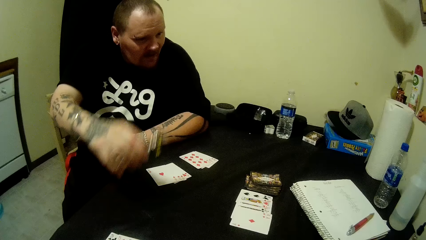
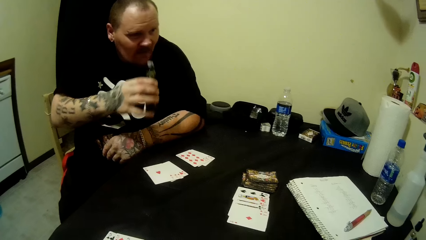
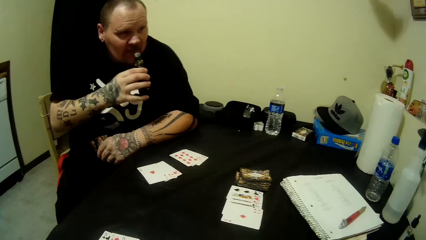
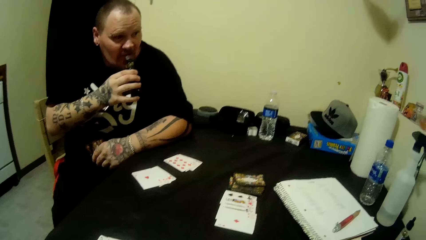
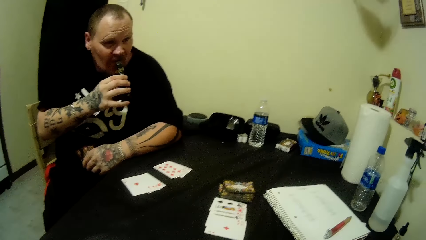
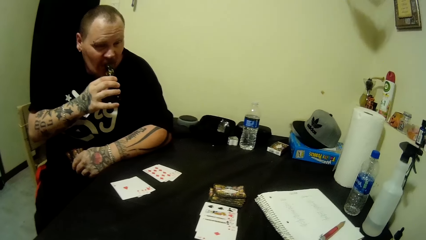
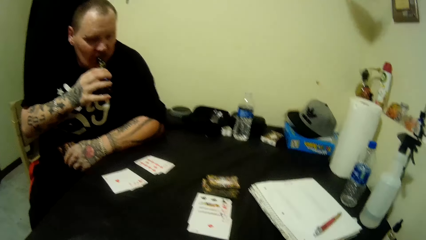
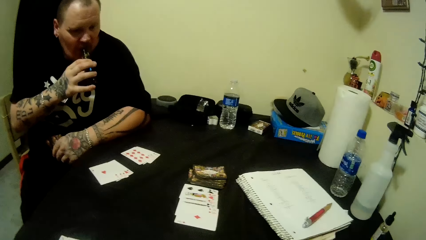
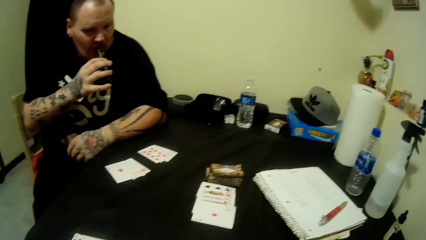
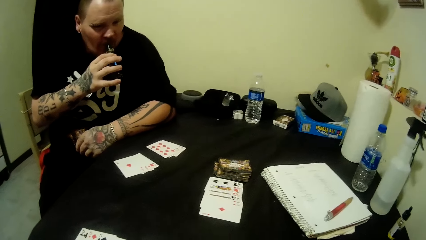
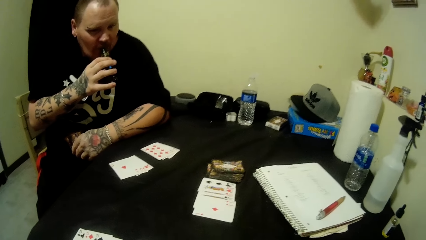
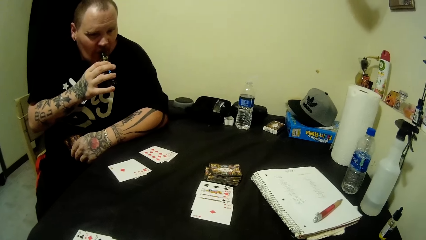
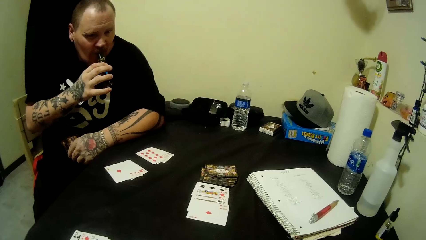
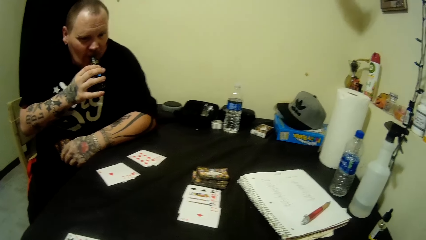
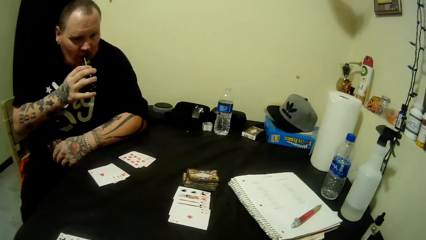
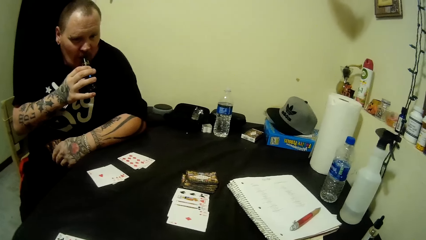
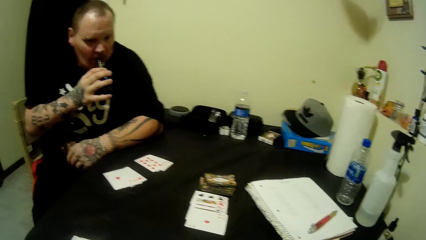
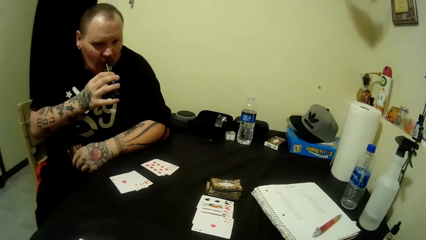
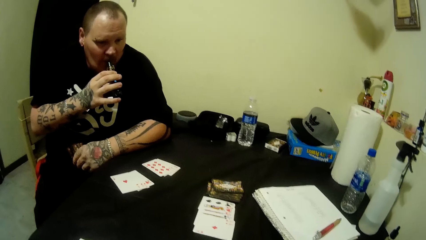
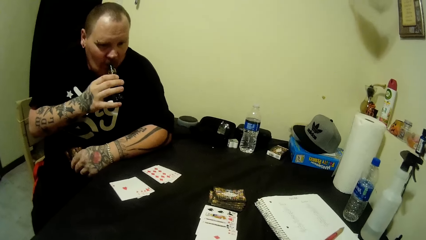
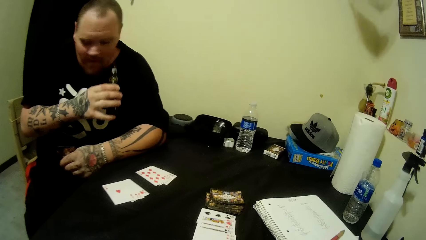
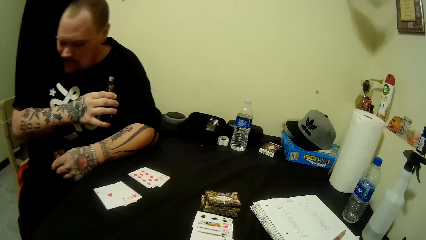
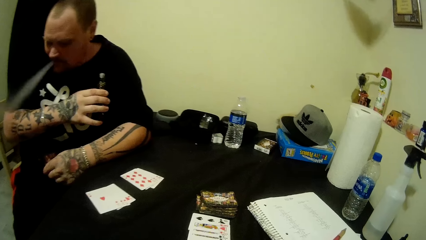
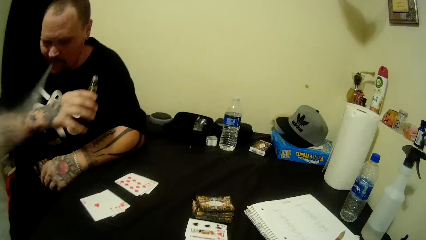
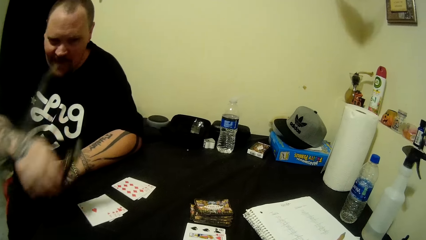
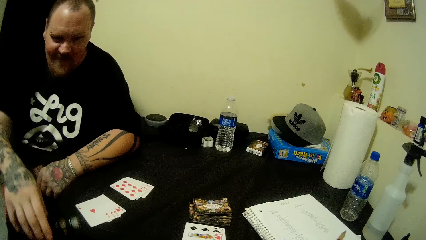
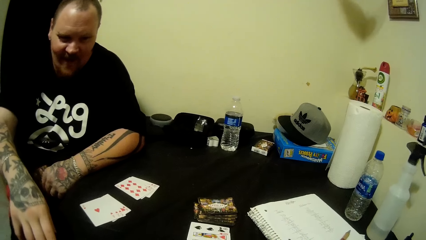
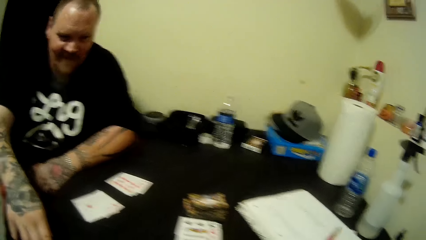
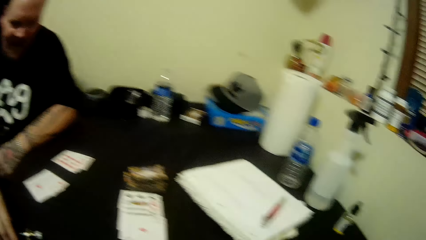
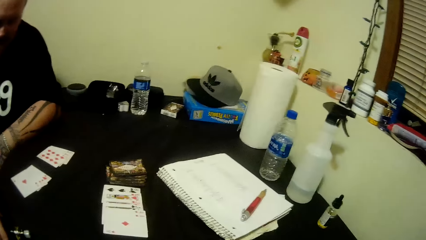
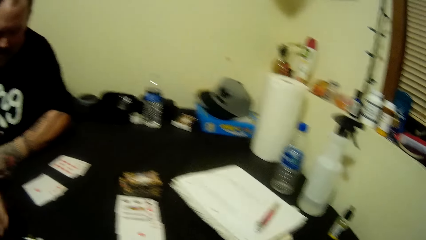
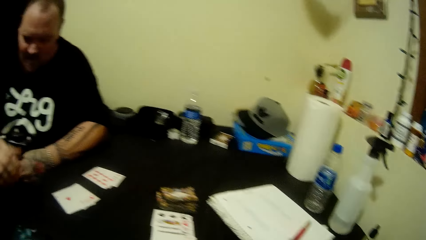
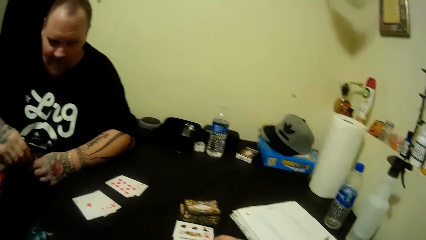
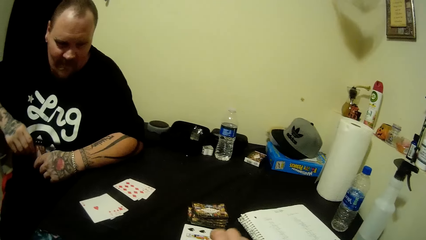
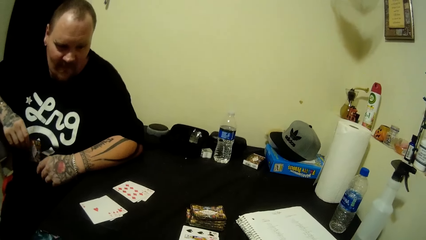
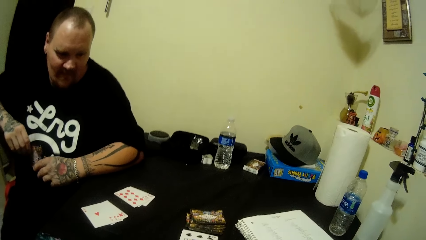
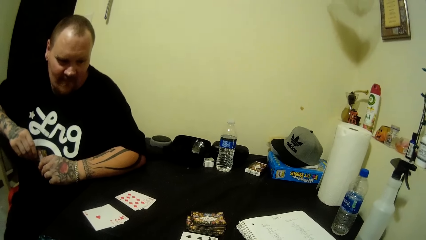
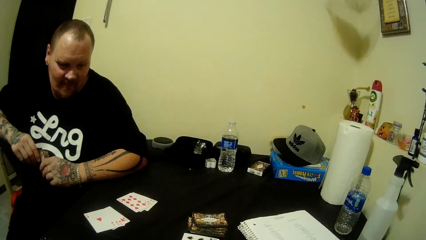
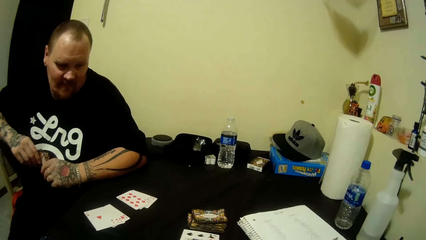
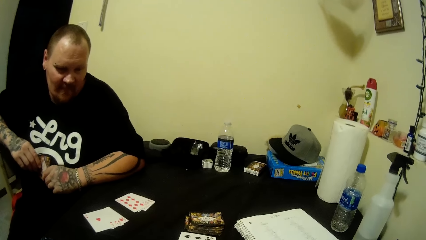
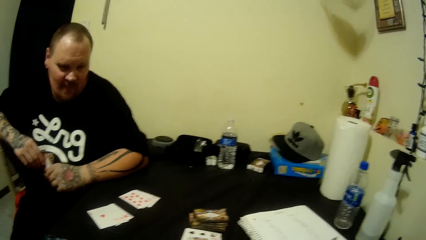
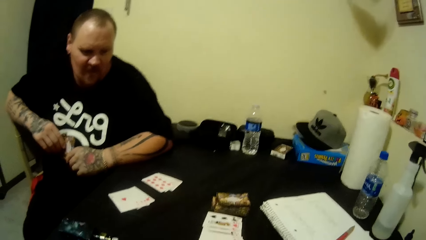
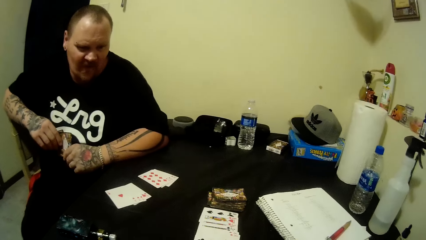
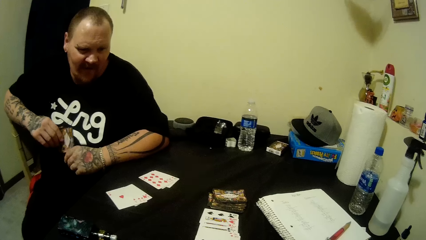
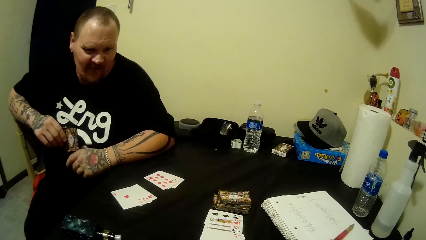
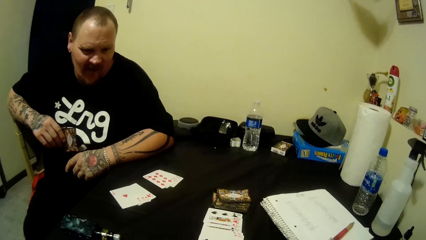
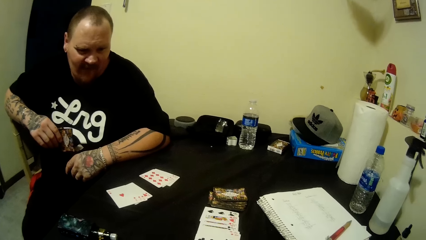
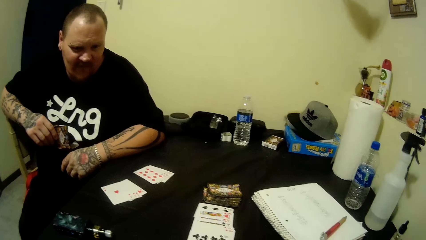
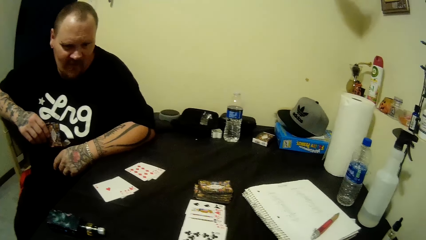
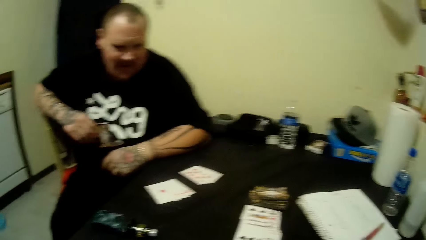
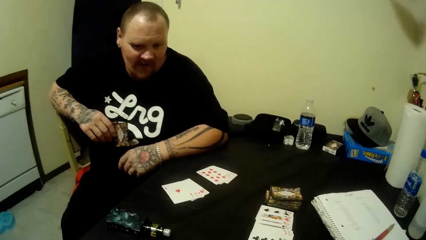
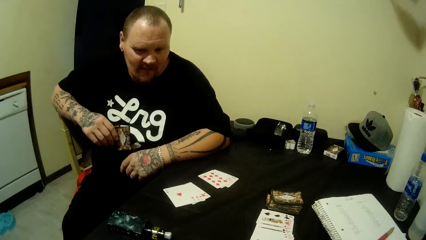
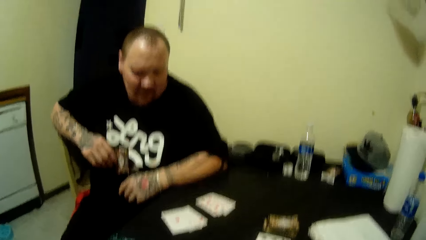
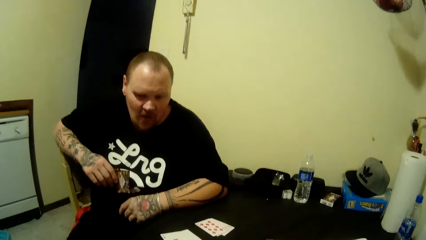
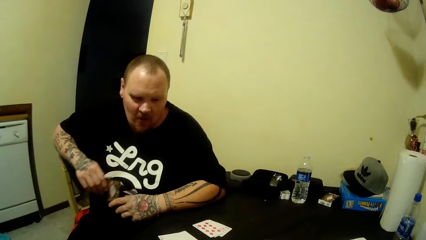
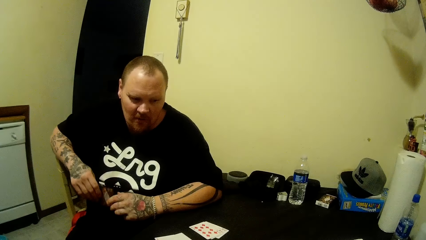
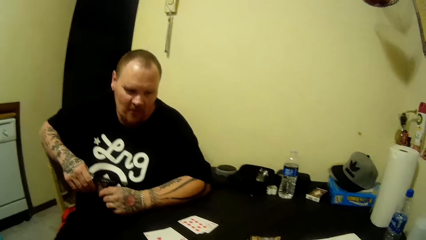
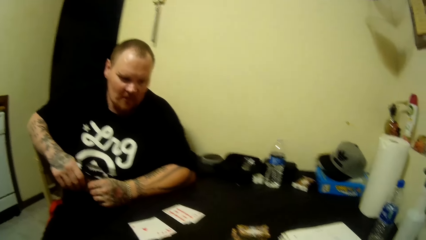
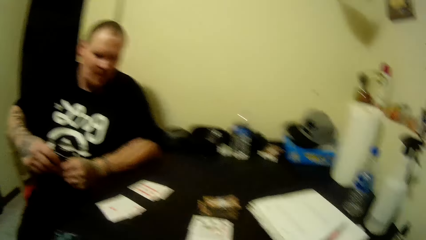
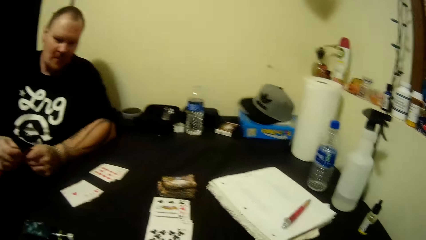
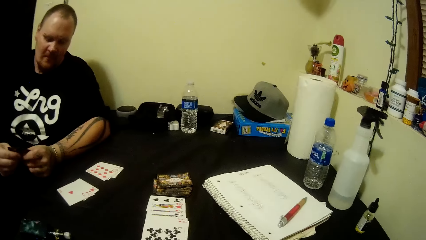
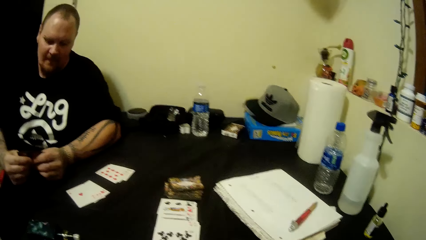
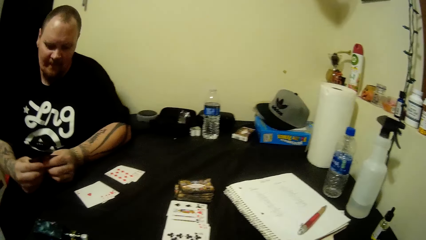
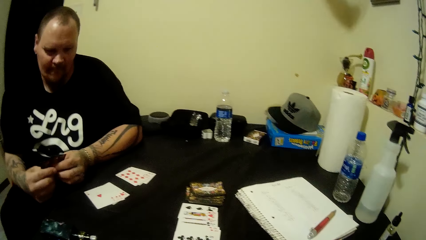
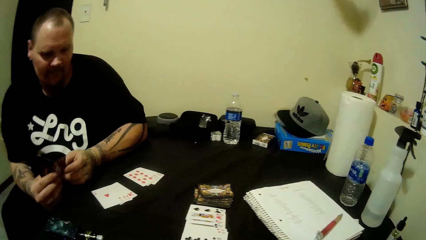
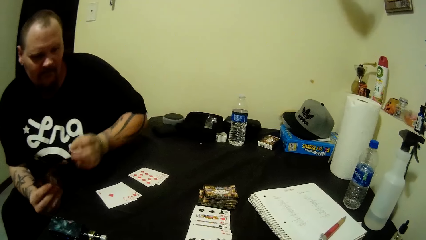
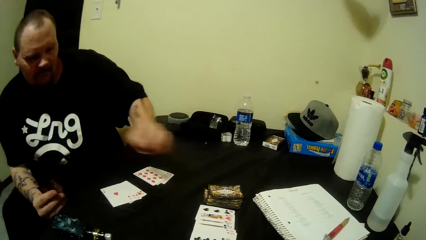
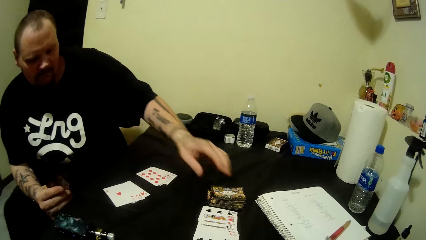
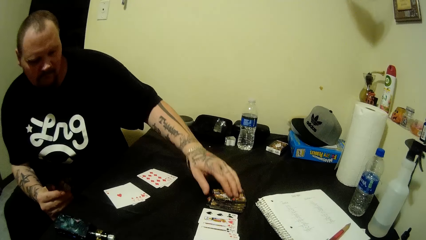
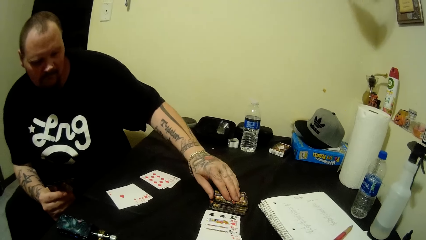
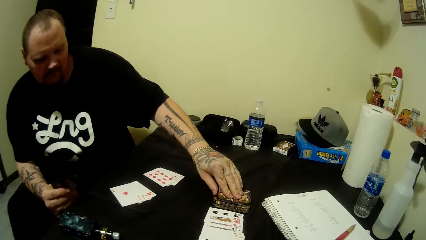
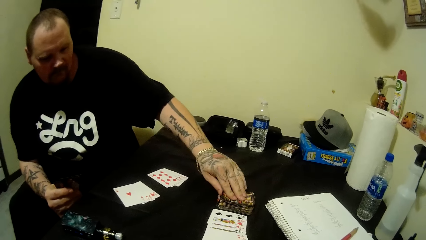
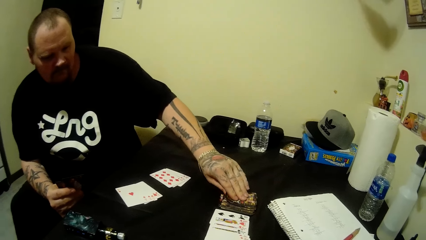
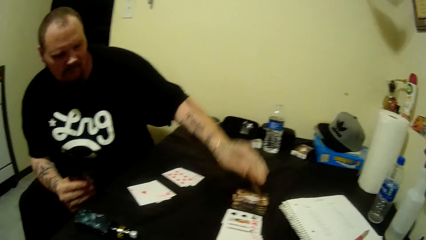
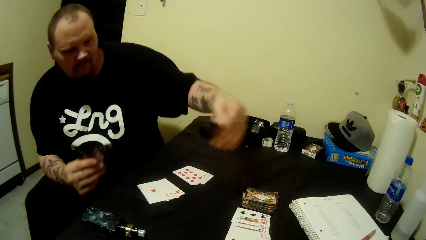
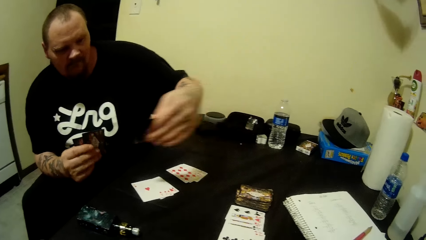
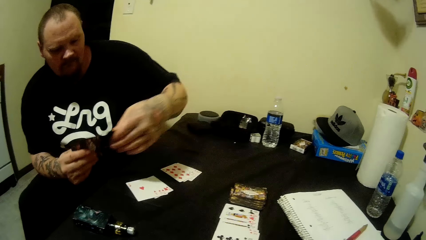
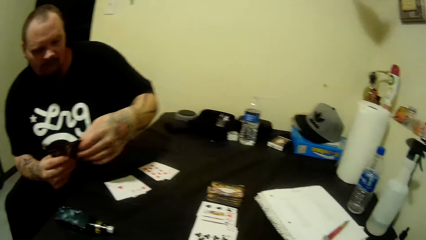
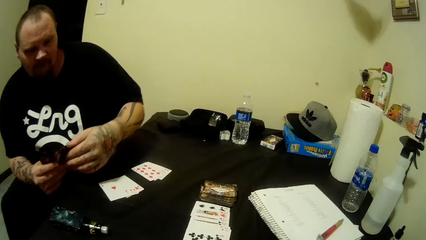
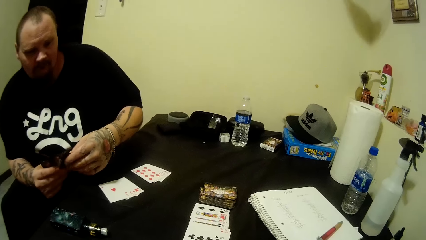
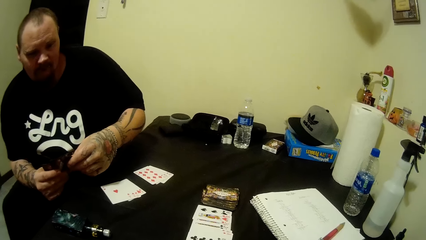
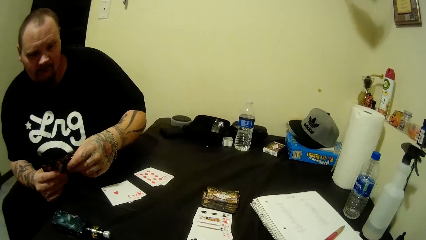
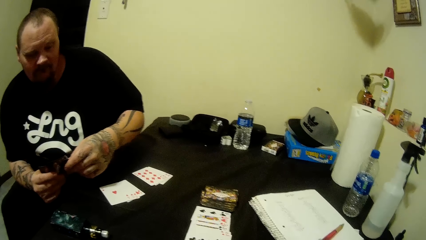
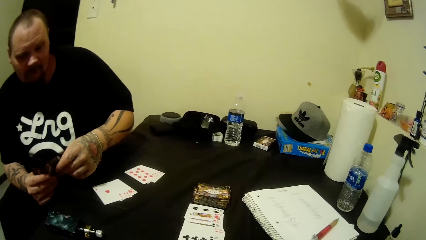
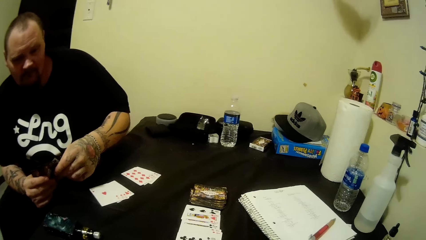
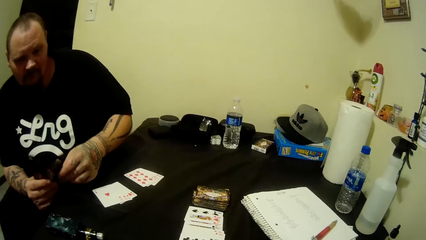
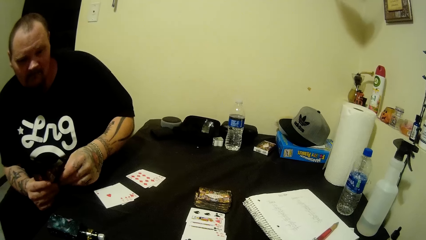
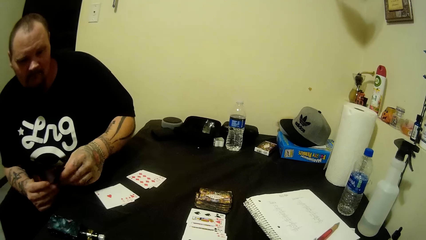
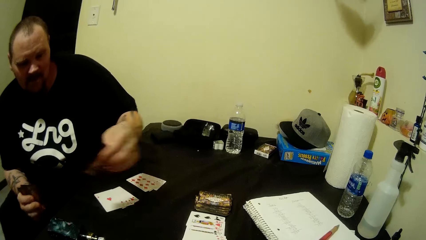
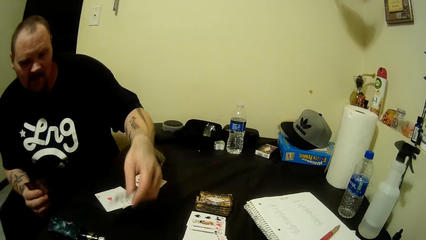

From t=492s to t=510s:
The camera wearer holds the smoking pipe. A man smokes the tobacco. The camera wearer smokes. The man drops the tobacco on the table with his right hand. The camera wearer places down the smoking pipe. They hold the card by the right hand. The man picks a card from the table with his left hand. The camera wearer picks the playing card. They hold the card by both hands.
